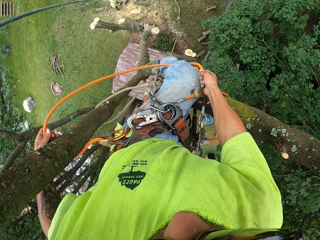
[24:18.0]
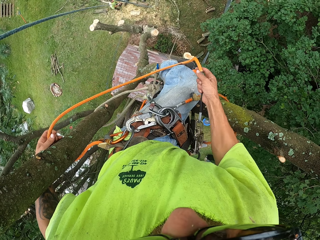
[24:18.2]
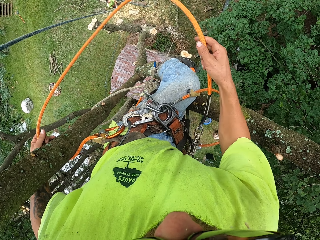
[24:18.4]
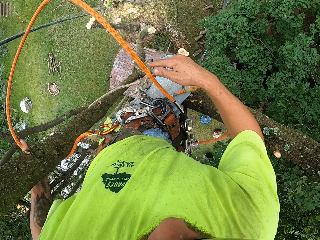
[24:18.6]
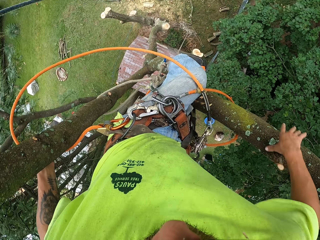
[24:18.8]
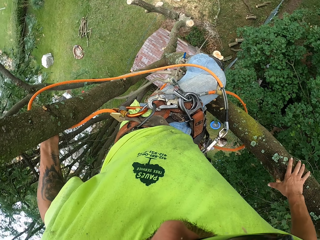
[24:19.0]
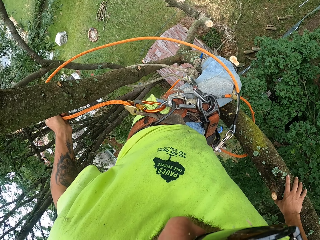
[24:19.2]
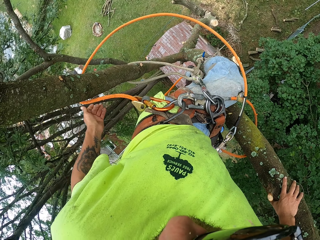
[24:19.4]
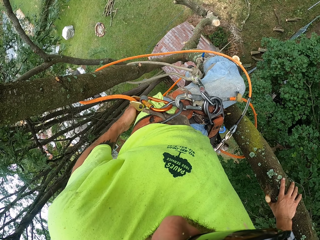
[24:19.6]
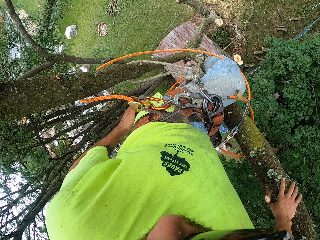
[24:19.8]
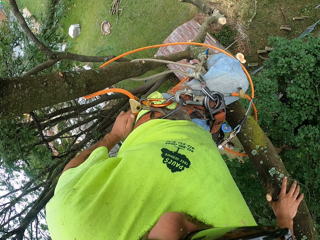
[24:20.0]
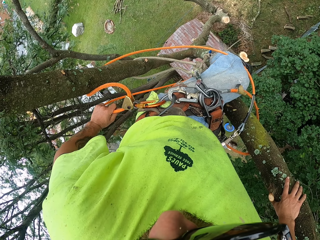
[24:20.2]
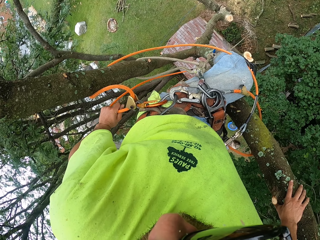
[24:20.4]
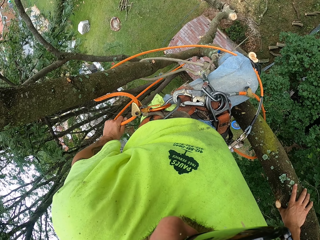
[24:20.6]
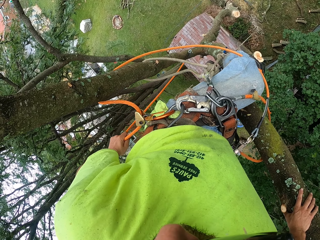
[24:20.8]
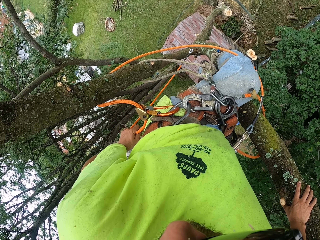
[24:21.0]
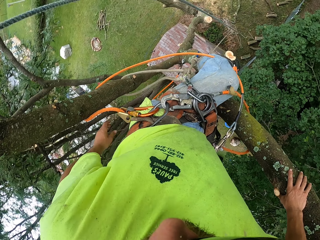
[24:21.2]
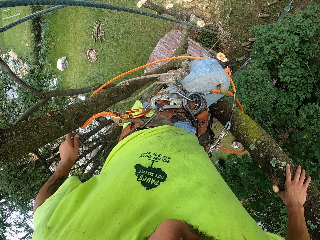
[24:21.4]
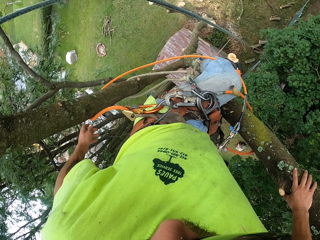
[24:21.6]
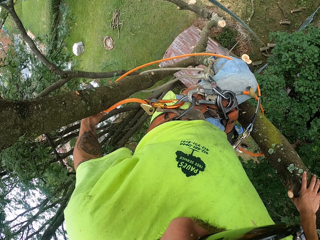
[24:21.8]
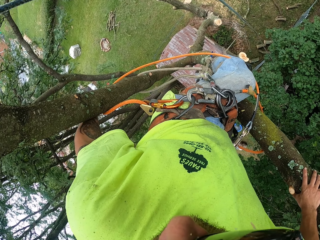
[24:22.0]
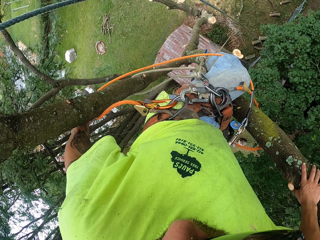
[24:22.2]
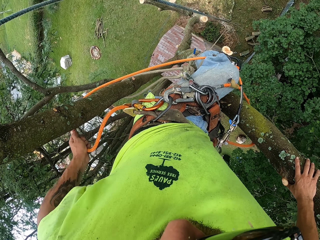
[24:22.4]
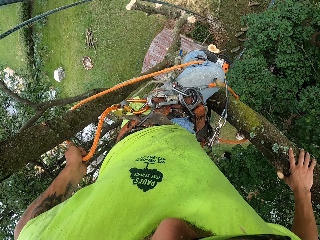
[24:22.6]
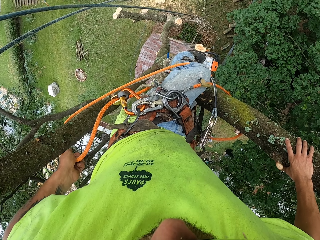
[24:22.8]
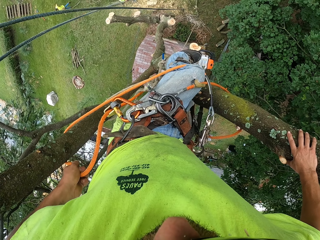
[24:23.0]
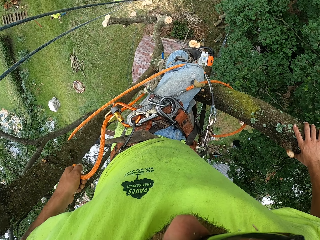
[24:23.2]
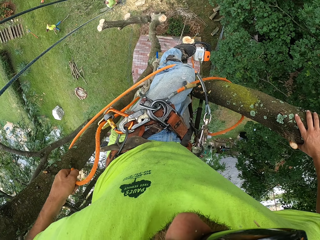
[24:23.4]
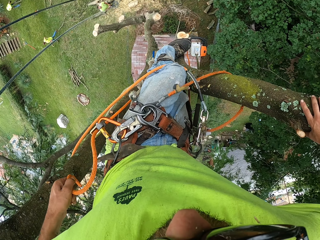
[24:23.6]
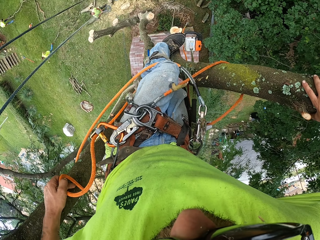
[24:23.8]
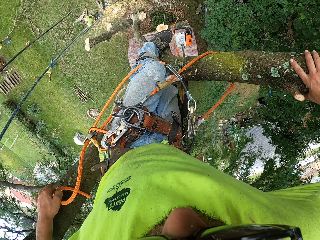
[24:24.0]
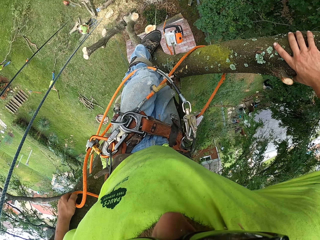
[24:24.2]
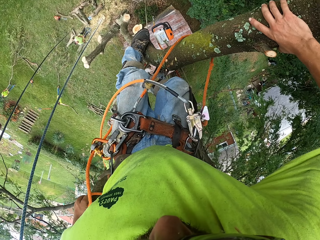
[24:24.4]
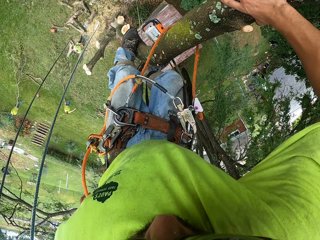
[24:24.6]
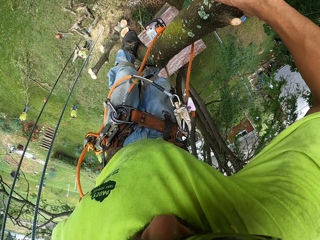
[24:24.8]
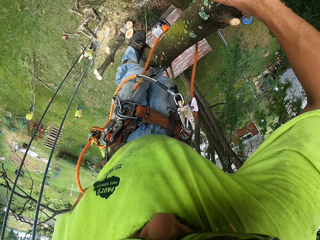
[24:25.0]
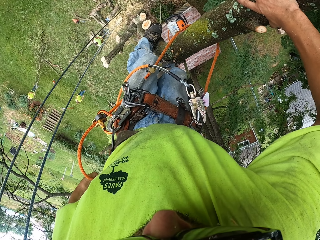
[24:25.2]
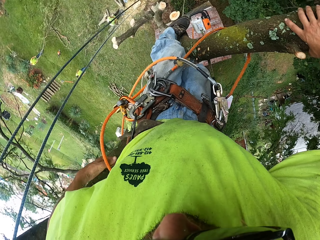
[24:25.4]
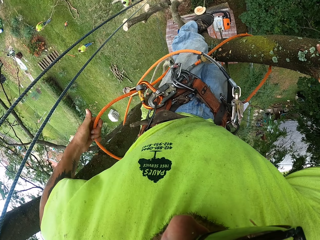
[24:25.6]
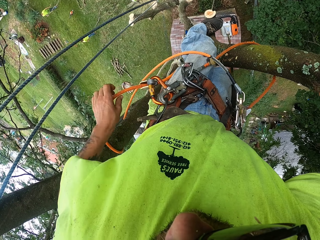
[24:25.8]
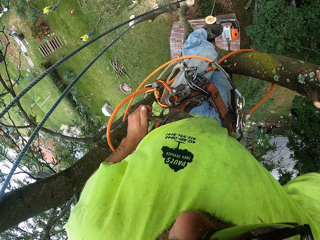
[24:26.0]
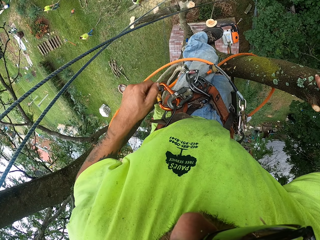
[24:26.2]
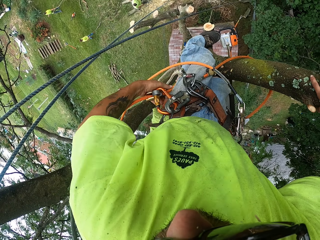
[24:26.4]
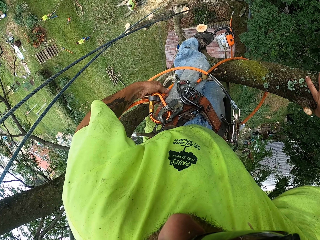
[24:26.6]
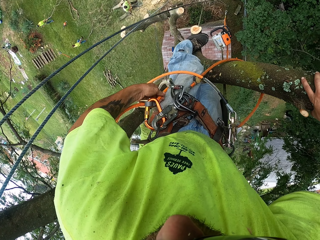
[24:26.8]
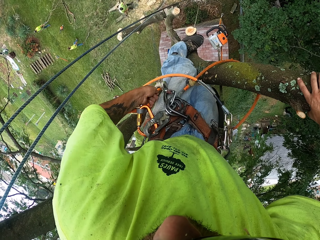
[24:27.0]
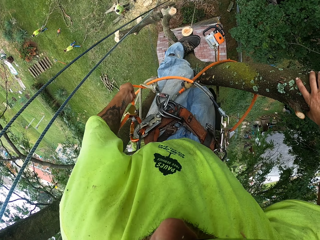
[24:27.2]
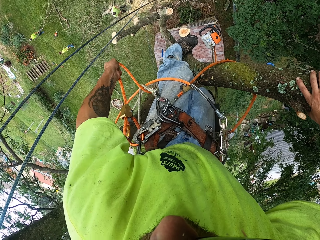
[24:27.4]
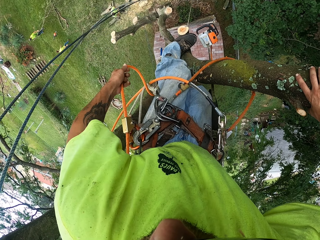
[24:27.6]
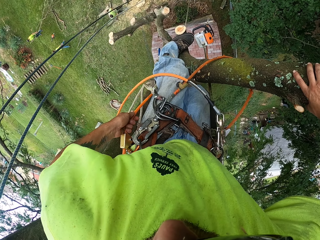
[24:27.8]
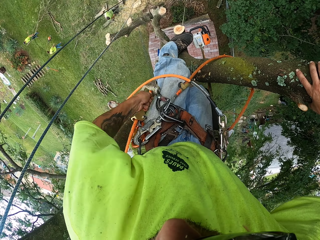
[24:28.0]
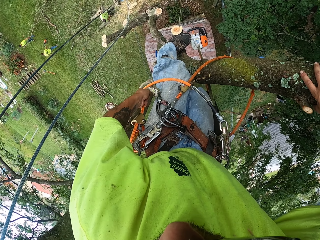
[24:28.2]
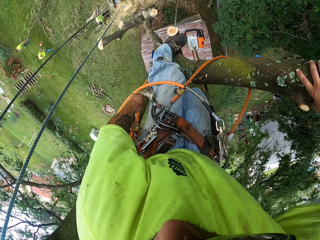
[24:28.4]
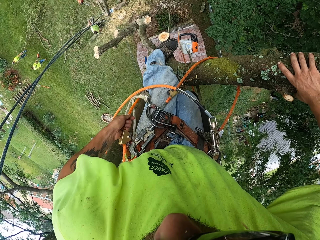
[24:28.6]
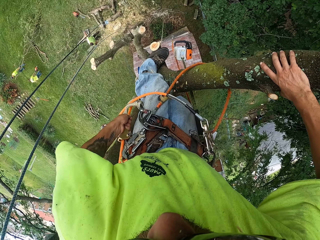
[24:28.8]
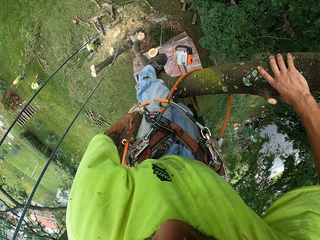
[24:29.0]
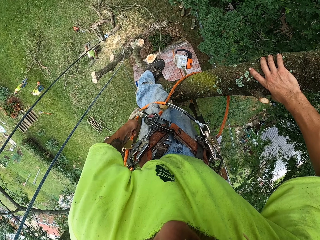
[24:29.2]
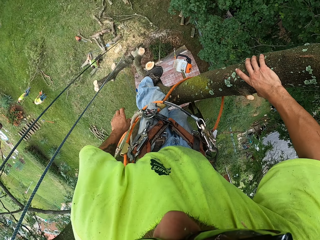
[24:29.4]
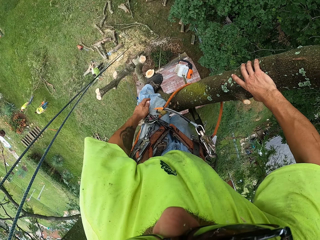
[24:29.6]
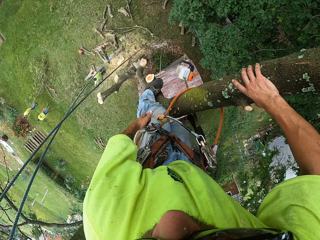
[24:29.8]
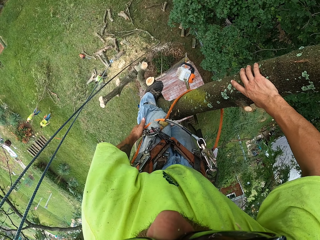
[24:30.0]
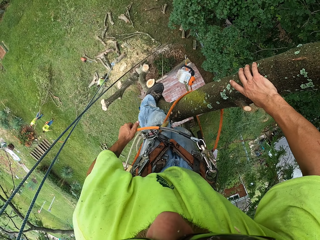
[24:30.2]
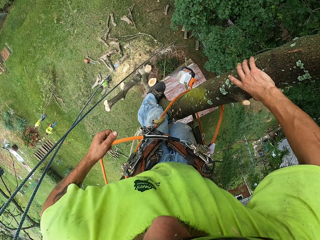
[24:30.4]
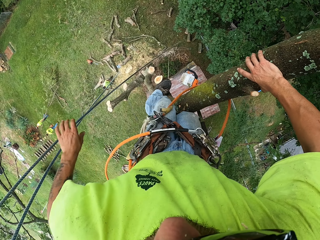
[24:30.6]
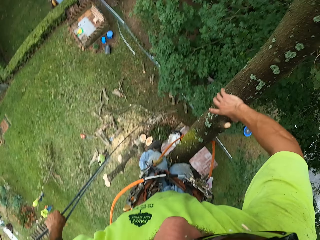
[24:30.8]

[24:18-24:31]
The camera wearer straightens a tree. A man drags a tree branch on the ground with both hands. Another man picks up a bag from the ground with his right hand.

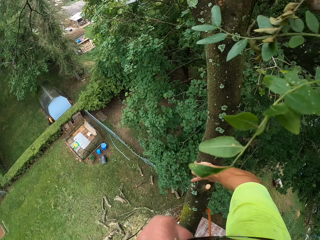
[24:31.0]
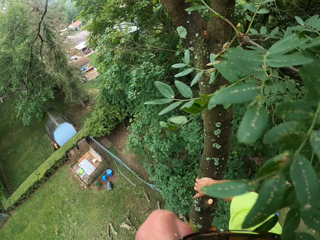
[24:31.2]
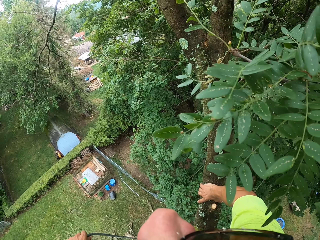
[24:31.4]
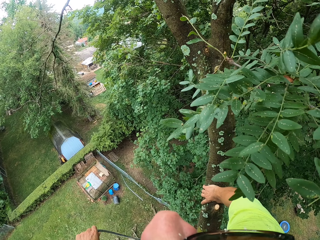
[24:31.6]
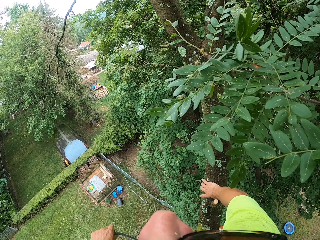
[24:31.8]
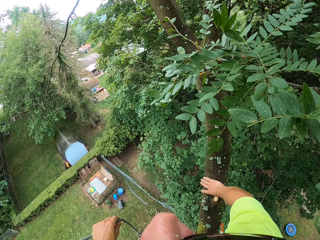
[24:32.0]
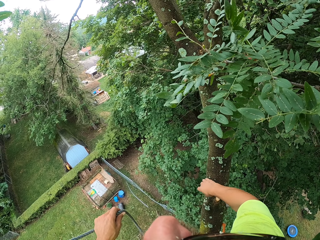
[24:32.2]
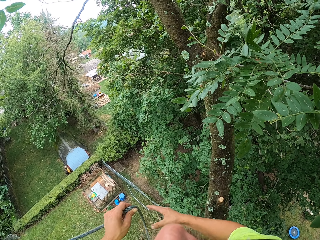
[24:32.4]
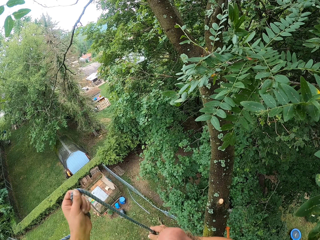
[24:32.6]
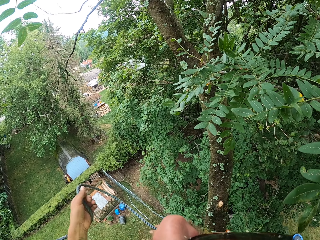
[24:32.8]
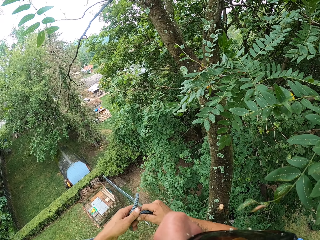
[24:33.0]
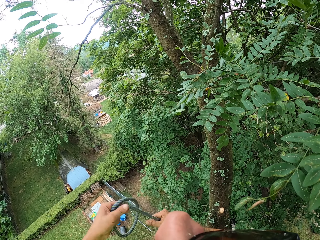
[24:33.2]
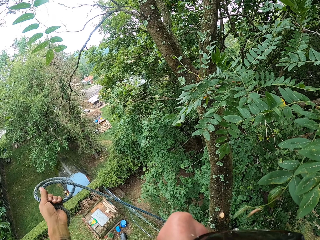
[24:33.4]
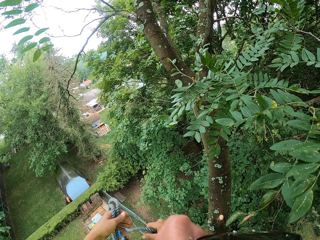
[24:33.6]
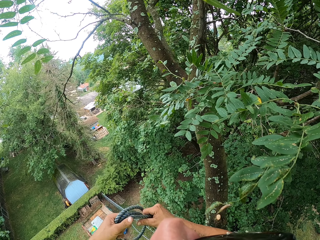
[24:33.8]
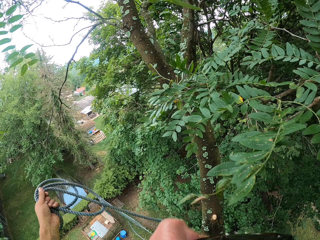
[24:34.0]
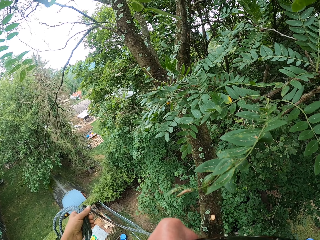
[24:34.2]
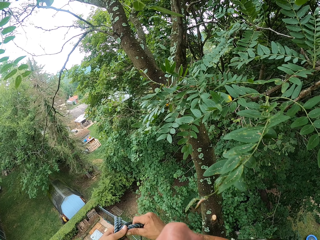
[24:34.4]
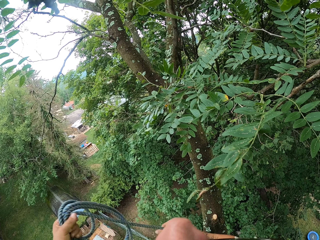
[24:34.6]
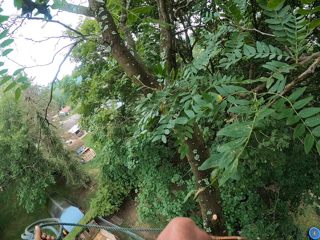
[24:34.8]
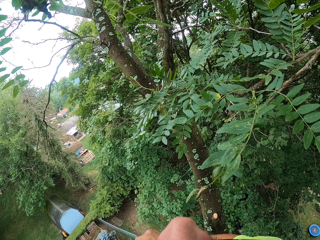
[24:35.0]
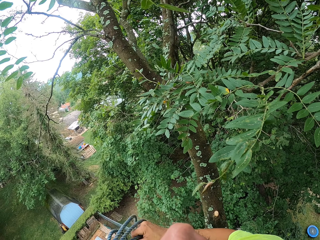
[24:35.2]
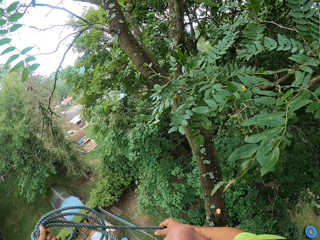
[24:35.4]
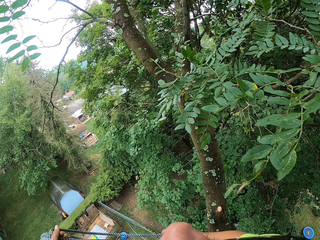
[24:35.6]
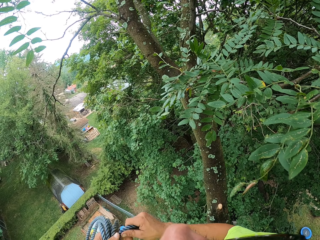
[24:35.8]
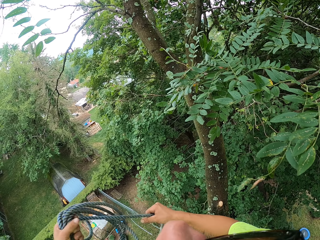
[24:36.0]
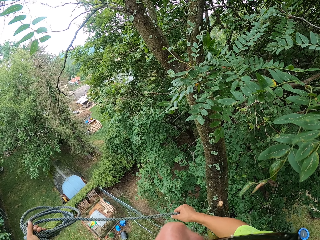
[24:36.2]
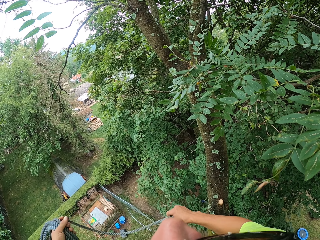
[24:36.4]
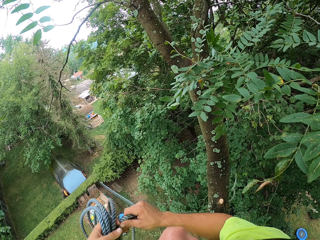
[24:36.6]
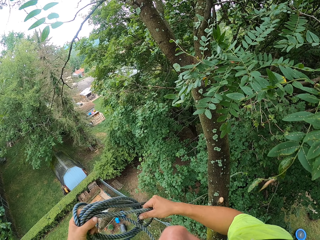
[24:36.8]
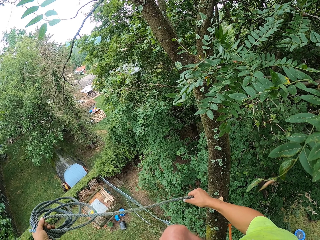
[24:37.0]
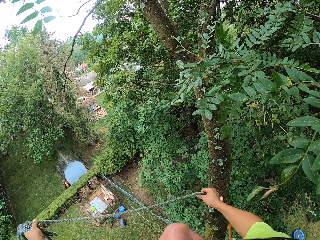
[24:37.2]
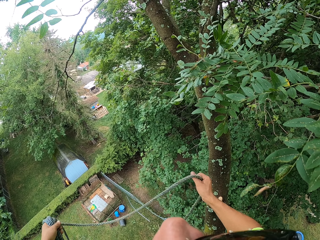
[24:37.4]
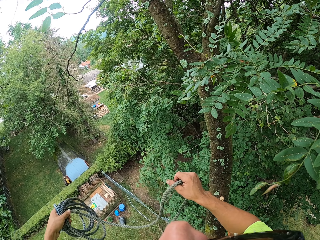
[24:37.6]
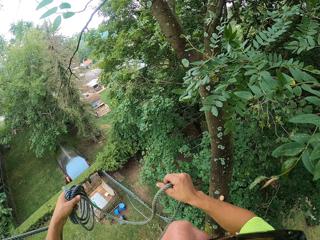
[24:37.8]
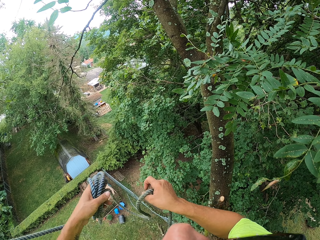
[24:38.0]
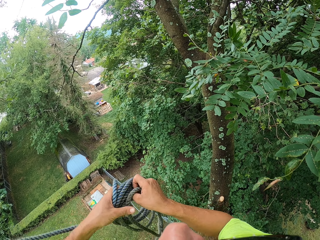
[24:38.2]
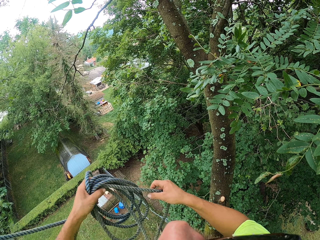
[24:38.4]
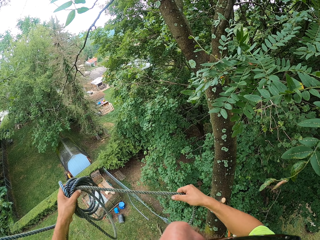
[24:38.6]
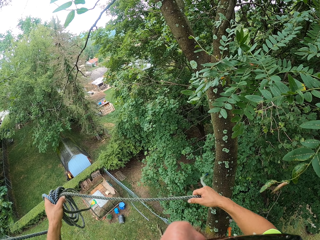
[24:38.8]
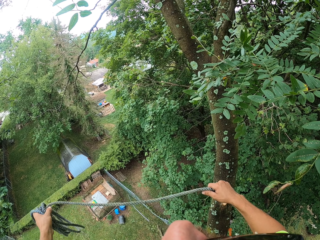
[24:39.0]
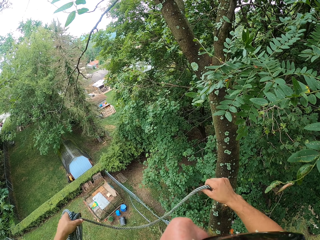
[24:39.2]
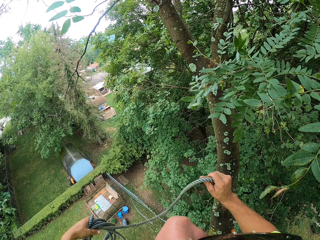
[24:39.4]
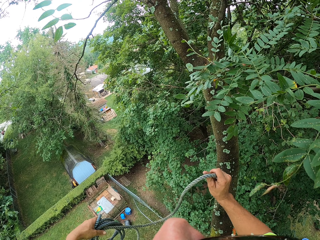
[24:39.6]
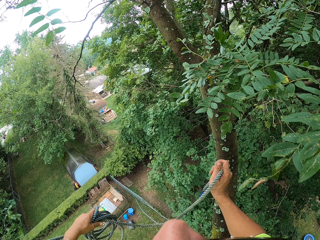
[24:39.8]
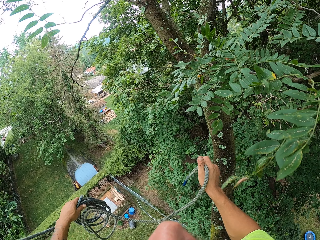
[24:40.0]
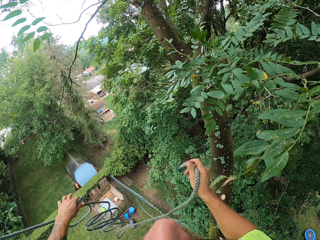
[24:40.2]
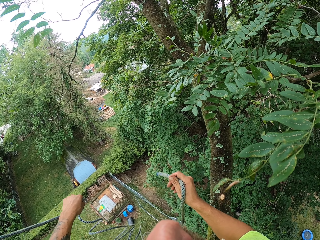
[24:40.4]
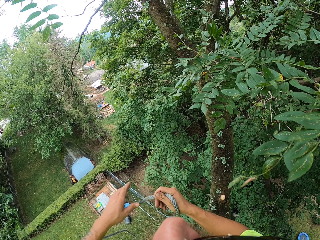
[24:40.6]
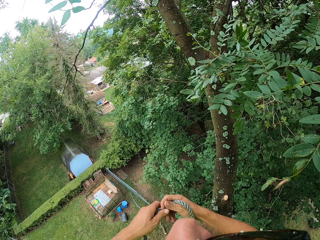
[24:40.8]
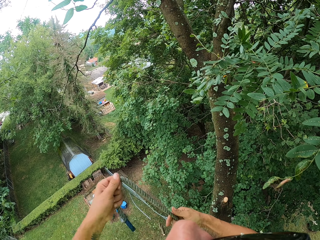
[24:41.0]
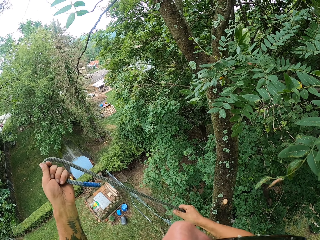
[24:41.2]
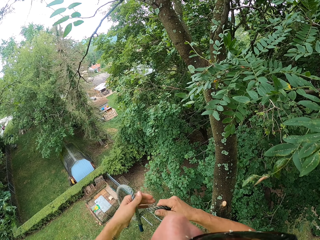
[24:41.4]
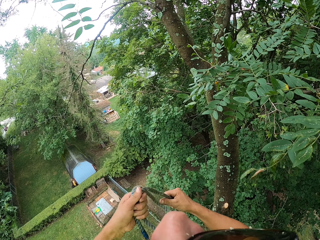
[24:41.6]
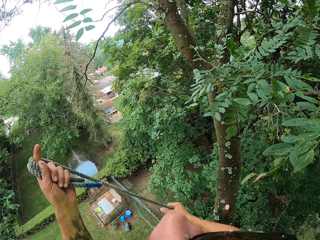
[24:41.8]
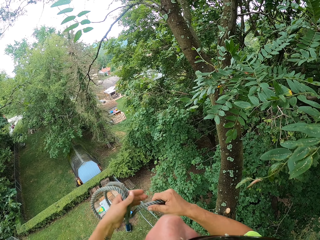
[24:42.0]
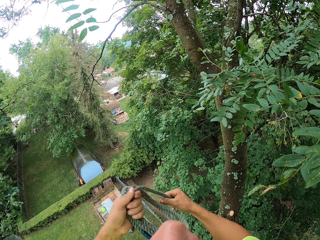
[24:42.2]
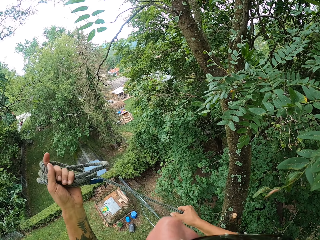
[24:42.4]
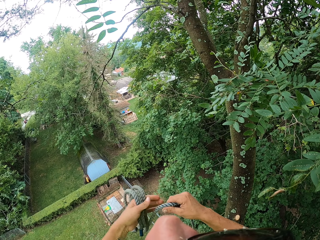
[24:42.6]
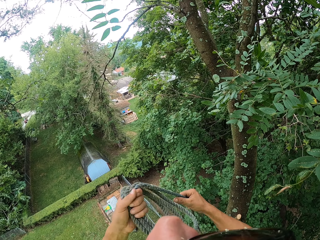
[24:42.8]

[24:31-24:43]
The camera wearer holds a rope with his left hand. He wraps the rope with both hands. He folds the rope.
